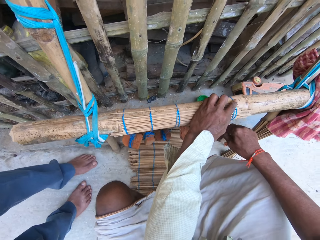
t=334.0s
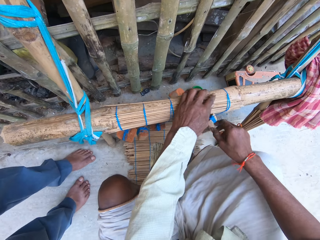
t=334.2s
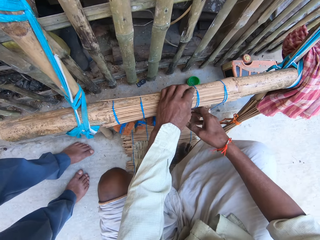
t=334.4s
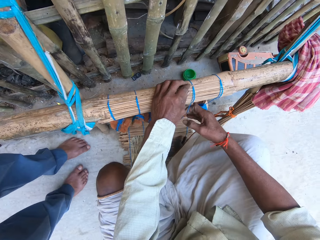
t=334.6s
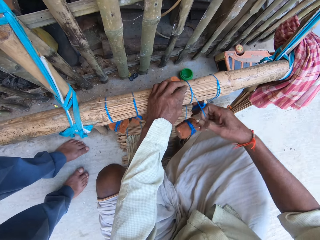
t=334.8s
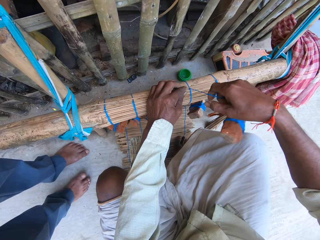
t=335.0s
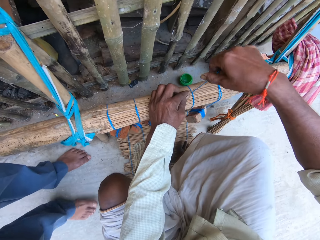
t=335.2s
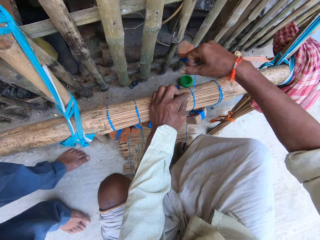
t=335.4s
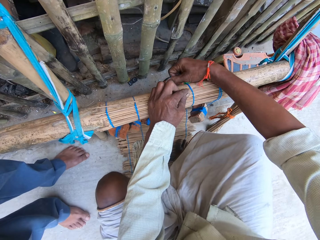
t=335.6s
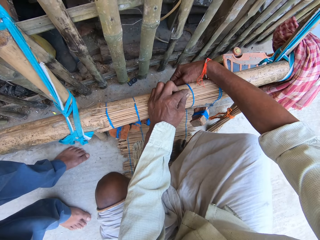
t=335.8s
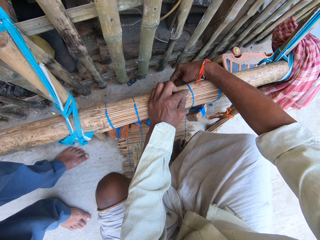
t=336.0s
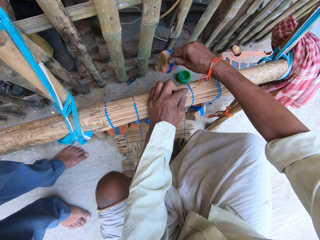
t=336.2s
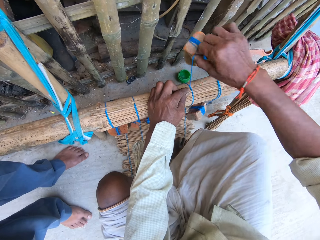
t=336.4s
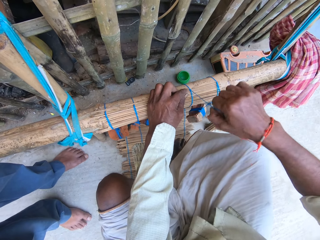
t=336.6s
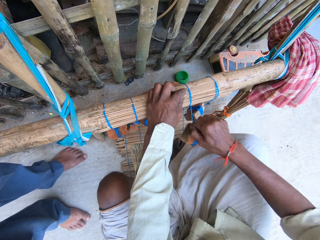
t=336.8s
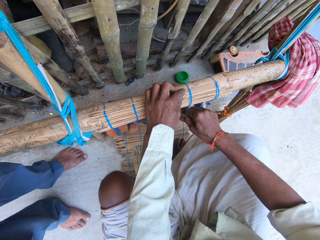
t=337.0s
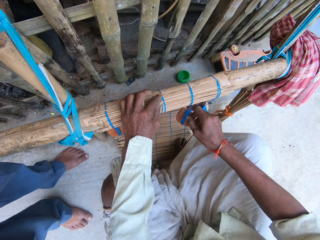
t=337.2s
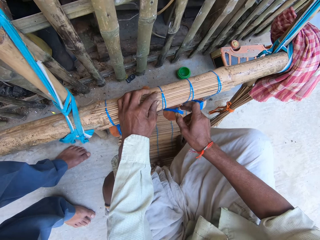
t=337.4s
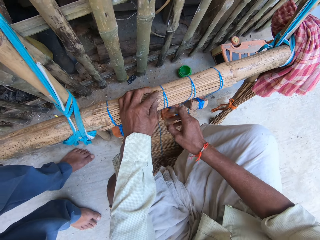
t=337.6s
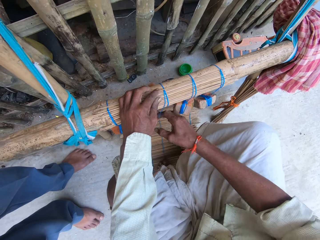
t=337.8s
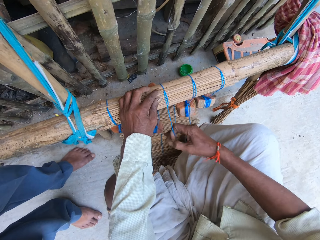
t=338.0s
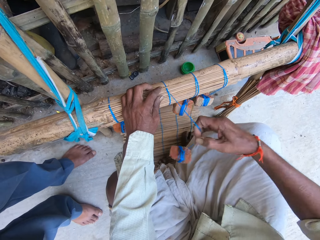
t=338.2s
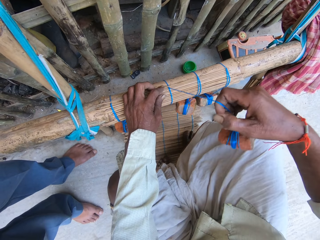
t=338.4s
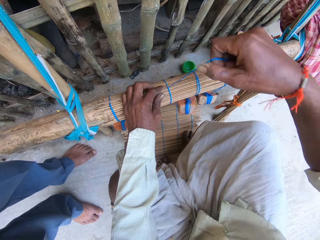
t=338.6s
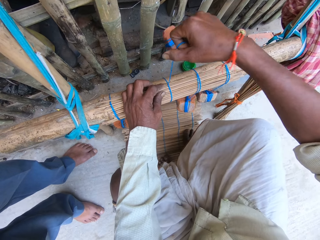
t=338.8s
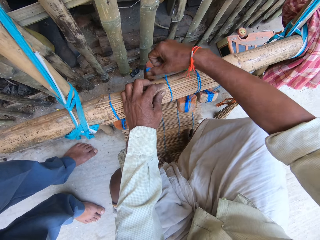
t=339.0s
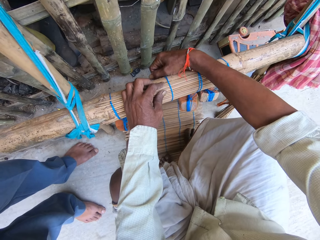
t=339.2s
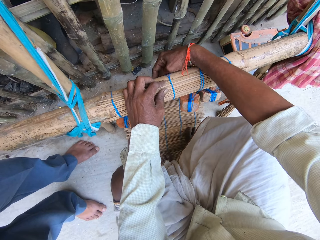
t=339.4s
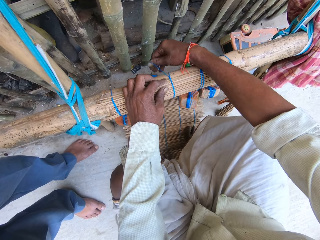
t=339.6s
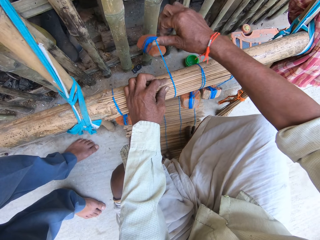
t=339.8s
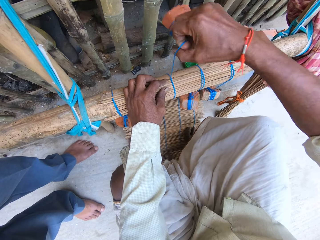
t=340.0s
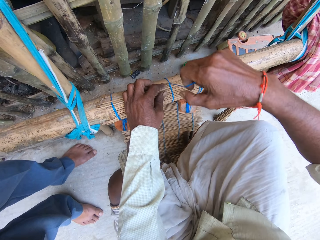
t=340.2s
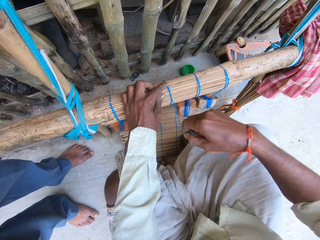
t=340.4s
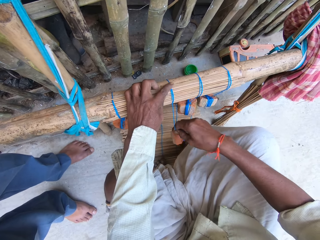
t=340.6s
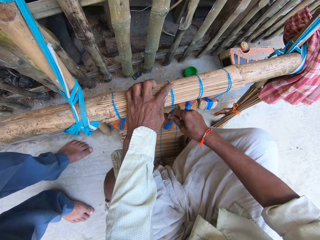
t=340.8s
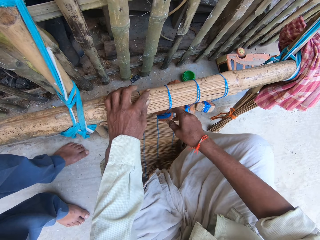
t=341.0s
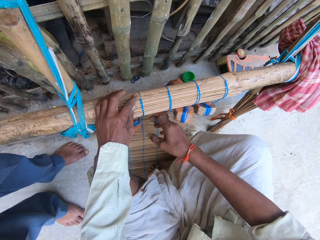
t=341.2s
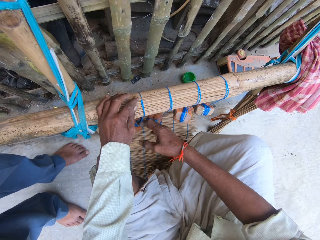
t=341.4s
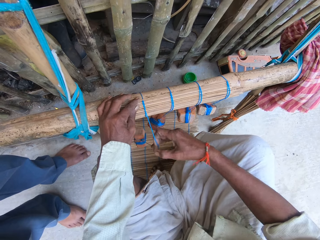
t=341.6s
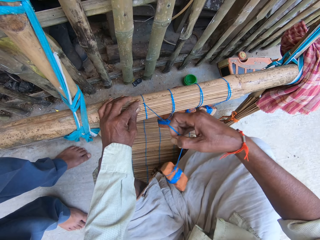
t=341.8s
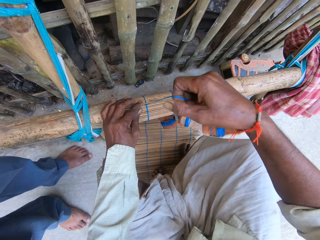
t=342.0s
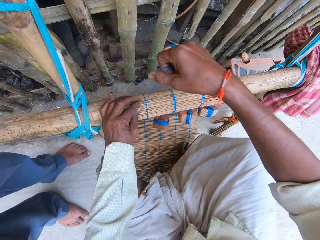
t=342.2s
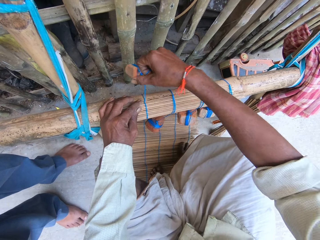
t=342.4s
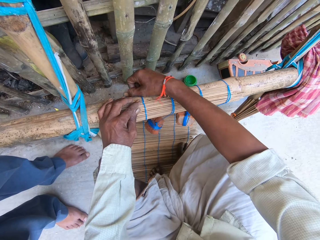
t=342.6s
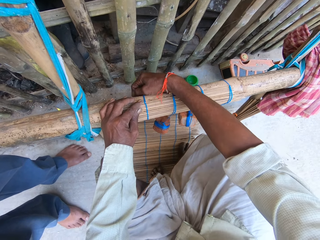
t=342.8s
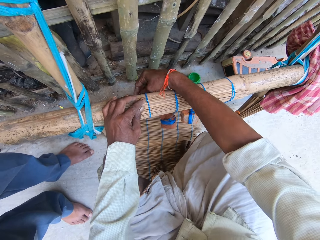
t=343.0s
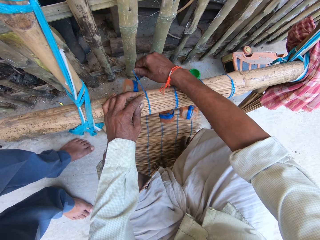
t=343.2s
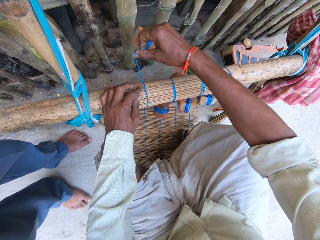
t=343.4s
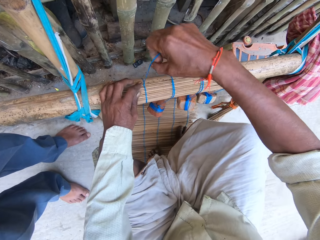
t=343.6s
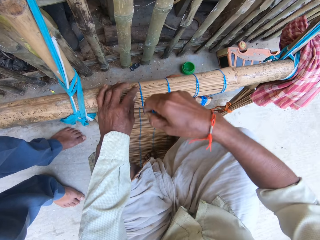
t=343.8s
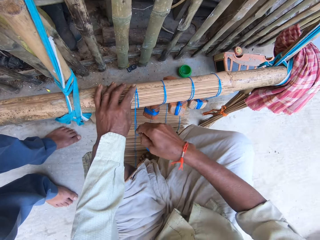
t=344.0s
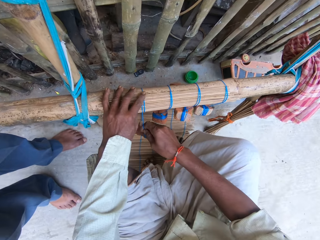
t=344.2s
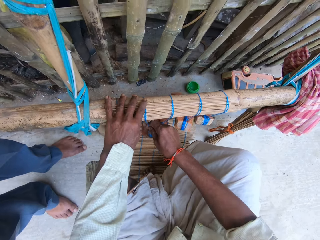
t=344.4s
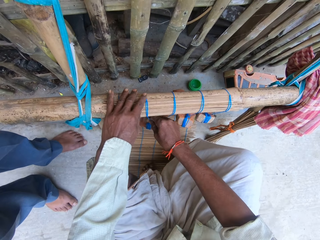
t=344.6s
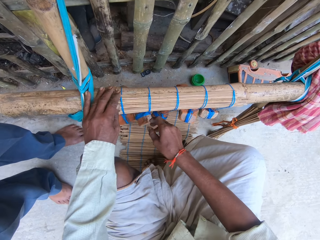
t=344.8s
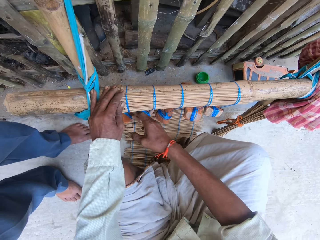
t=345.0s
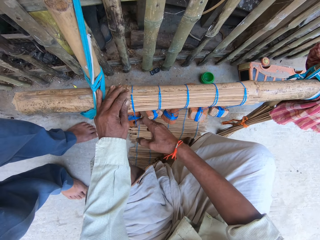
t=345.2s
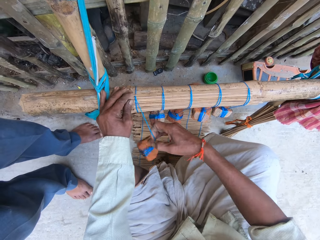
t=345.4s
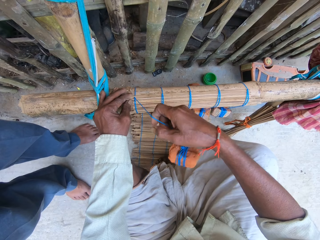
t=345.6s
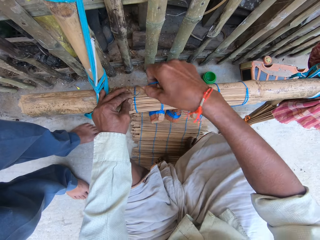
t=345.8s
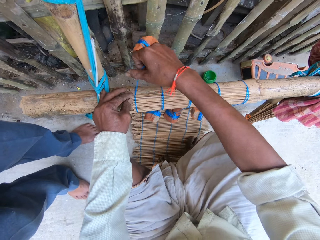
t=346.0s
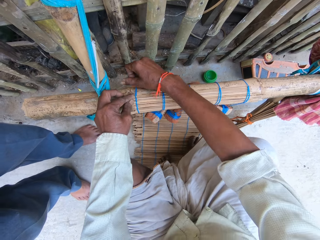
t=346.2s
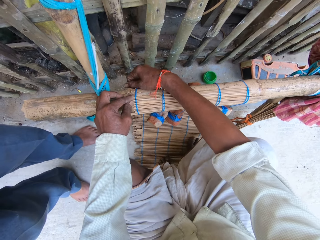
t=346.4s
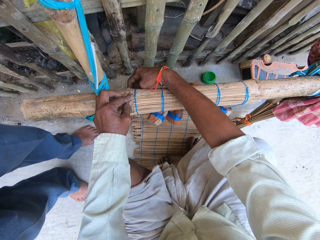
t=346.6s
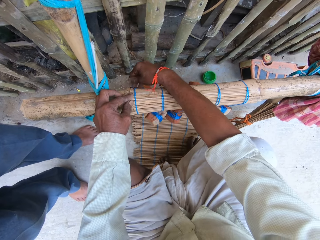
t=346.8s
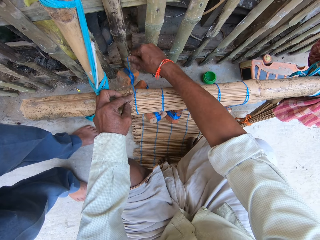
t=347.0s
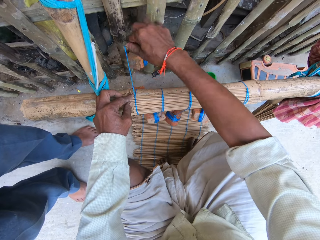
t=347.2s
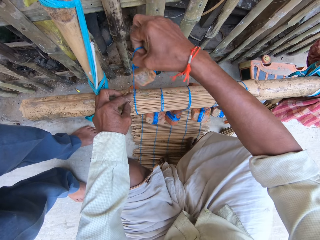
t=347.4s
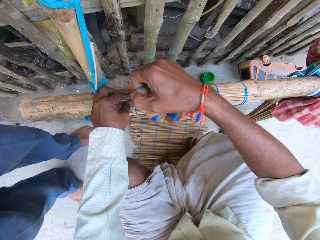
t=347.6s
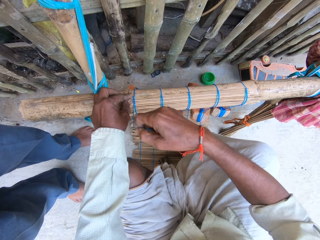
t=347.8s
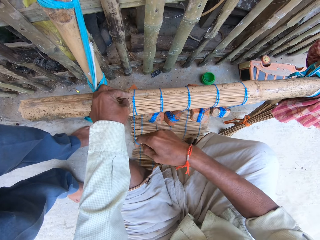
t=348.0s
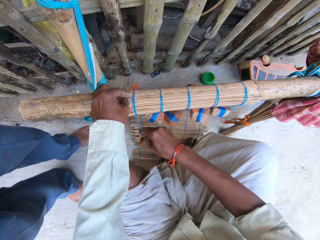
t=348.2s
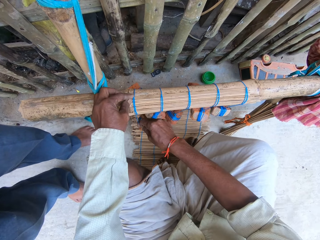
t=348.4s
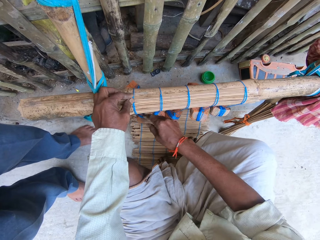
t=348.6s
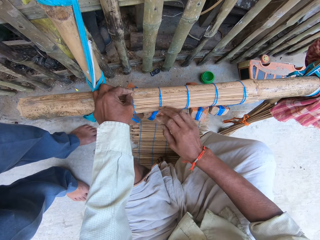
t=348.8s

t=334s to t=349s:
The camera wearer weaves the mat with the fourth thread in his right hand. He moves his hand. He weaves the mat with the third thread in his right hand. He ties the stick on the wood. He weaves the mat with the second thread in his right hand. He moves his hand. He weaves the mat with the first thread in his right hand. He ties the stick on the wood.

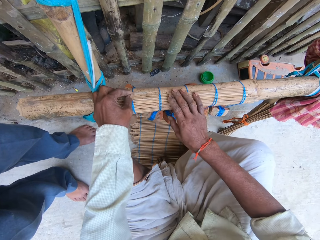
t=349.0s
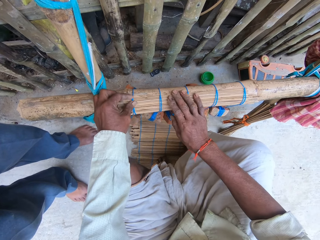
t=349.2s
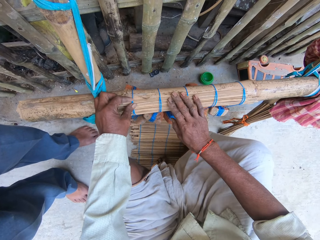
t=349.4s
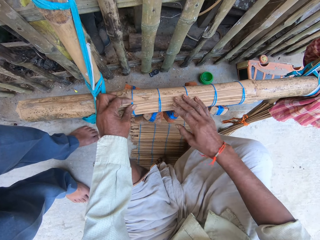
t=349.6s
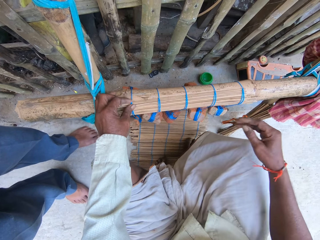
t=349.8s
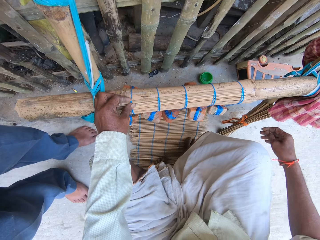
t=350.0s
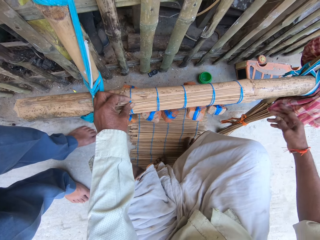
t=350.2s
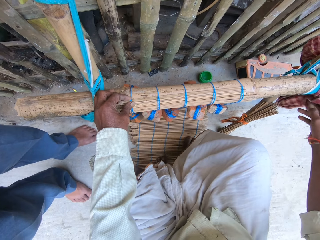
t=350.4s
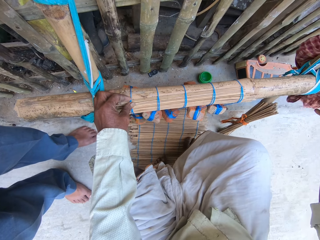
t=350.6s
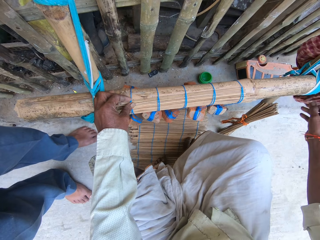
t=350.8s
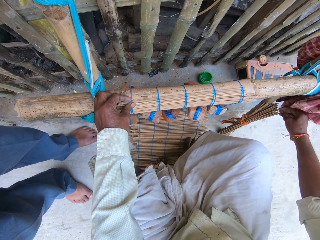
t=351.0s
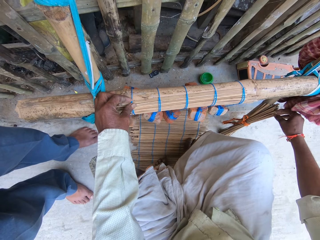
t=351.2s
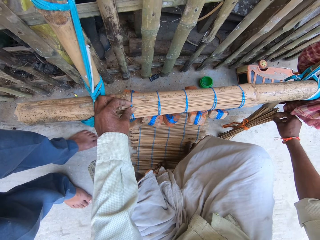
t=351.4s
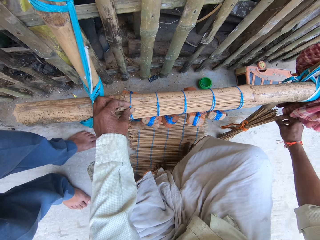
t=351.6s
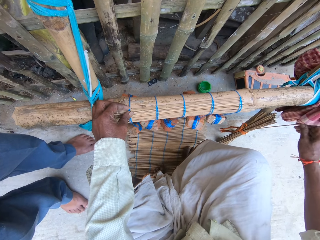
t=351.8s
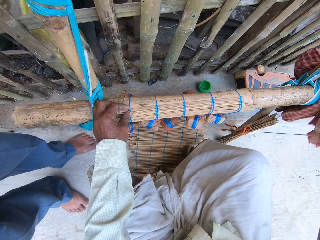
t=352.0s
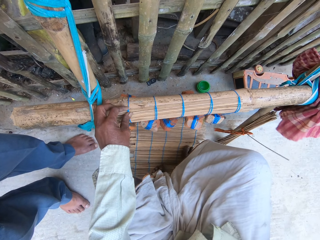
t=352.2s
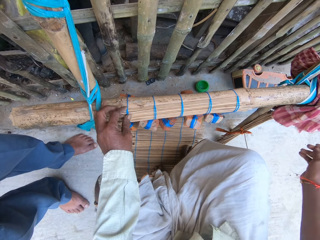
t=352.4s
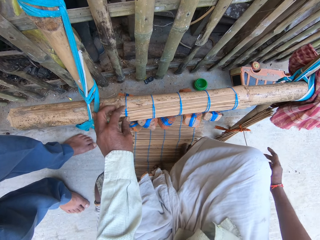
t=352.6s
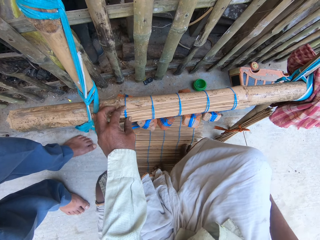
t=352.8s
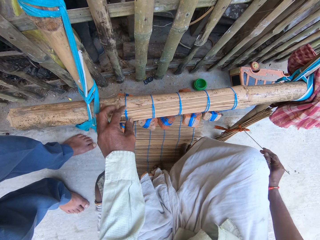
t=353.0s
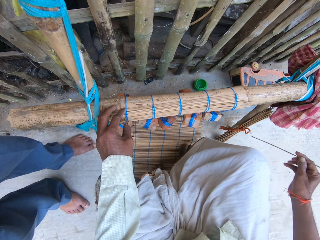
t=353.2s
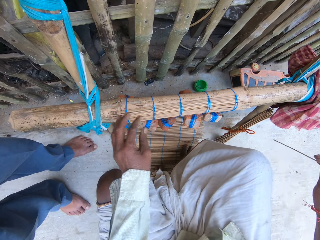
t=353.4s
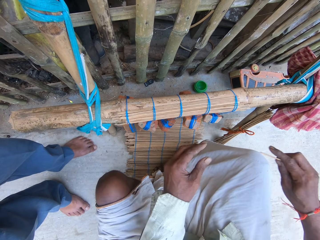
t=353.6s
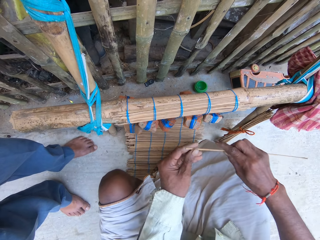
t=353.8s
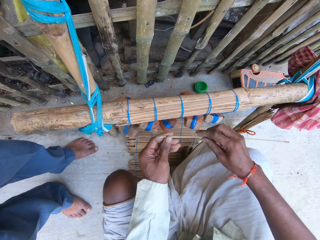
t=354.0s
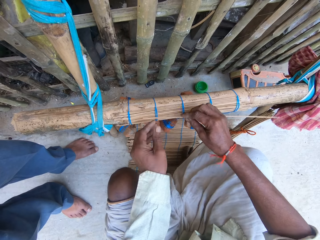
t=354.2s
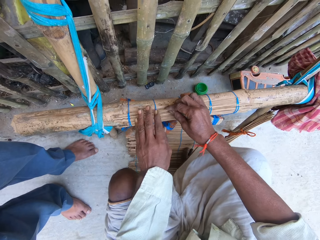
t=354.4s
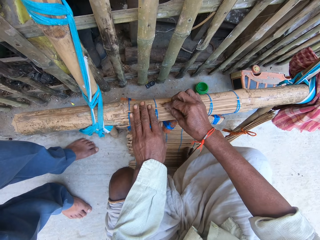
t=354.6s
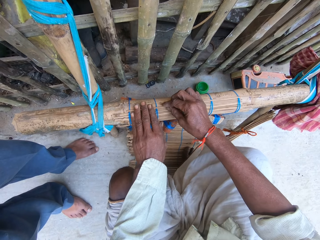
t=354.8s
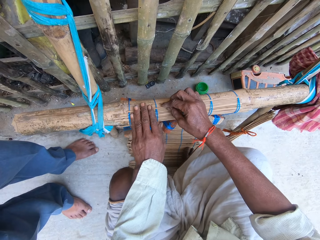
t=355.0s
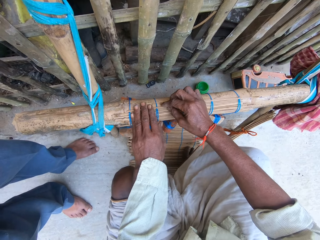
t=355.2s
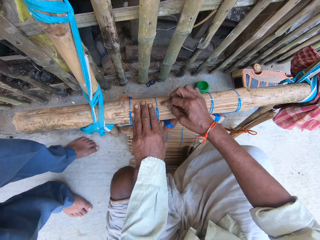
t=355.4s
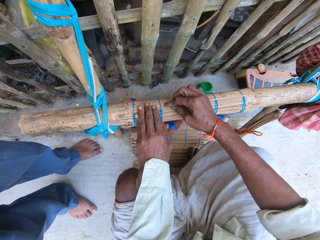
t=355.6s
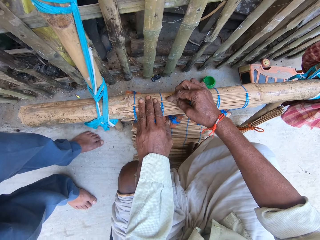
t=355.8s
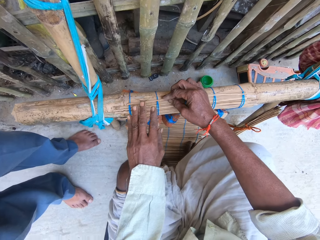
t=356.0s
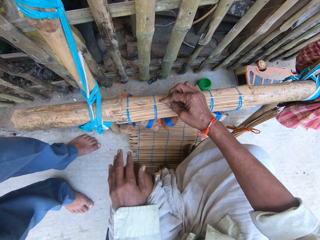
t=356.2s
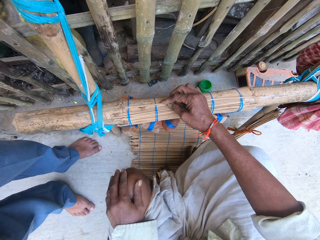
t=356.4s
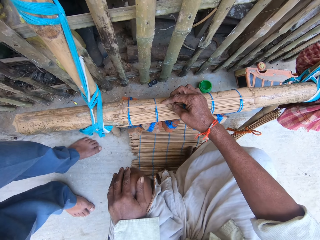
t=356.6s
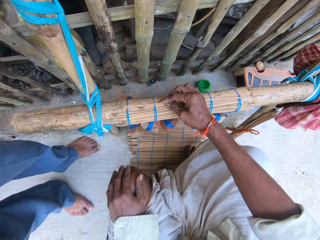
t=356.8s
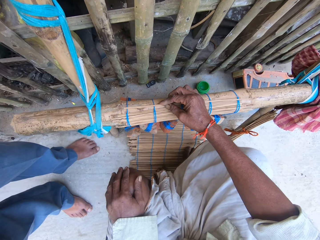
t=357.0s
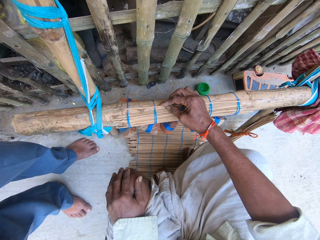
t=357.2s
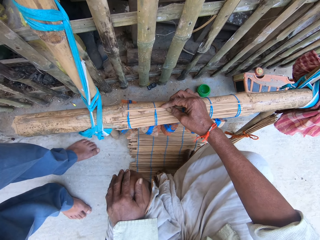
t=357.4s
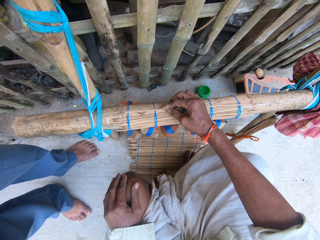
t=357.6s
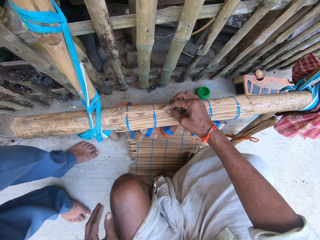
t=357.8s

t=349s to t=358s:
The camera wearer tightens the stick. He touches the cloth. He pulls out another broom stick from the broom with his right hand. He places the third broom stick on the mat with his right hand. He holds his lap.
